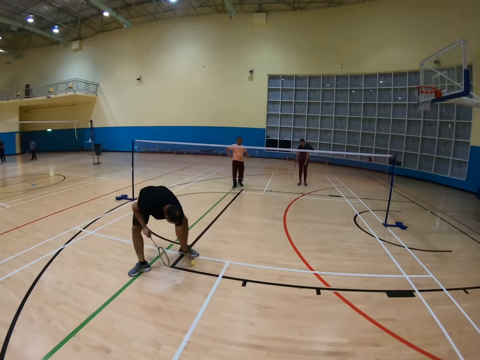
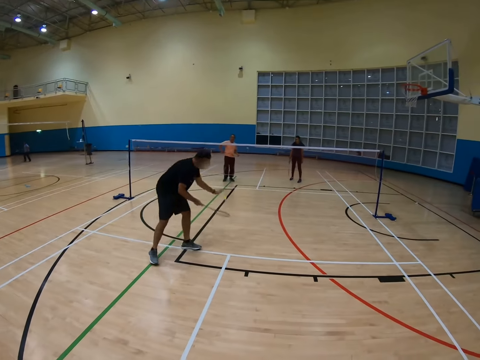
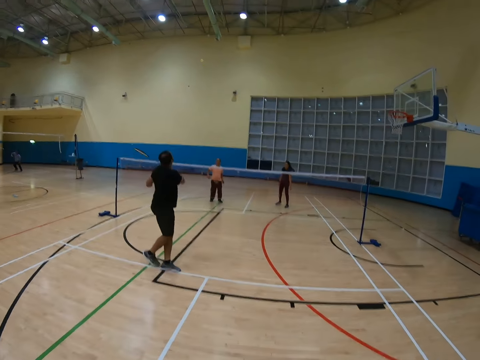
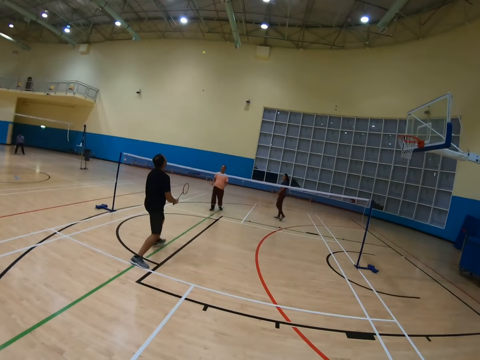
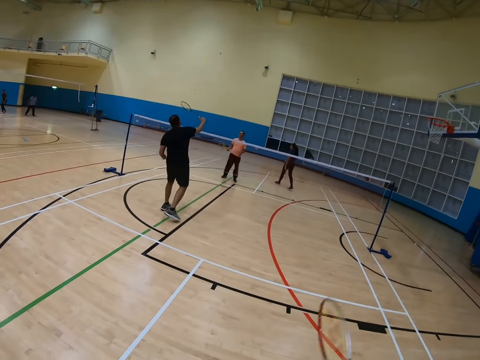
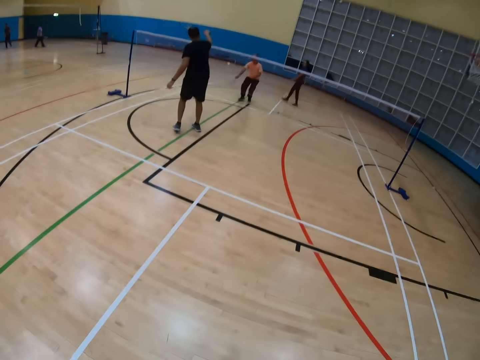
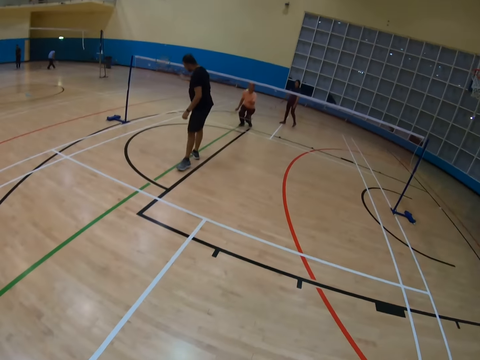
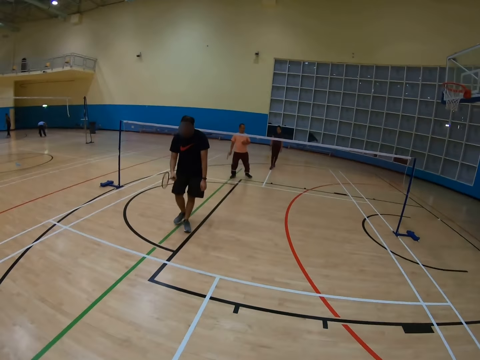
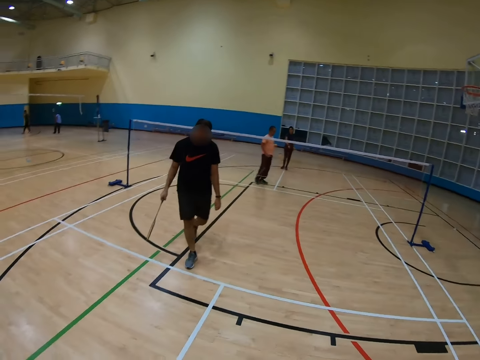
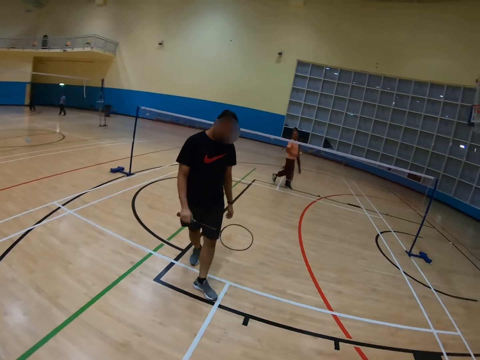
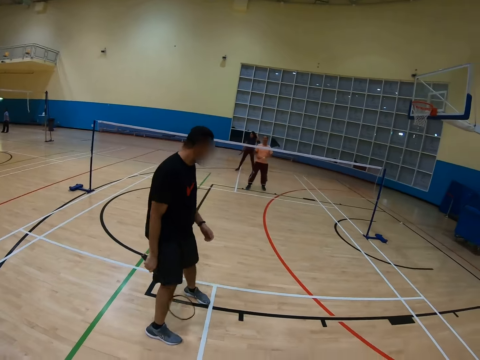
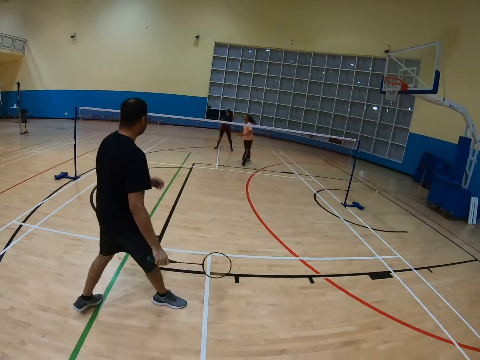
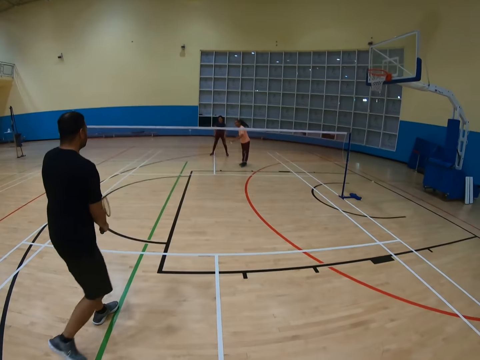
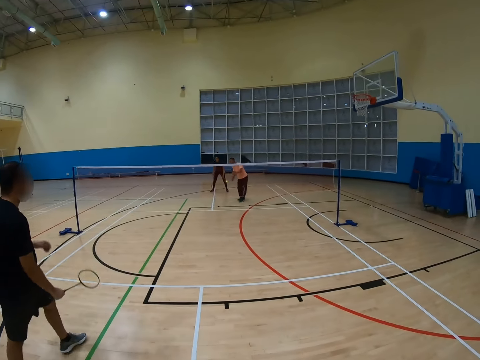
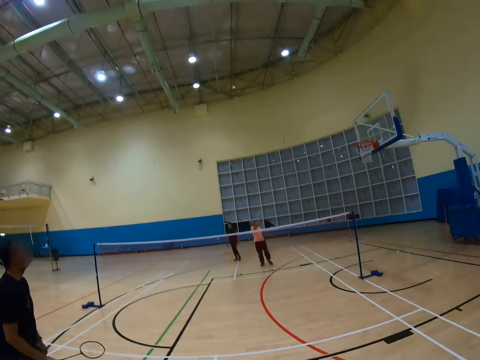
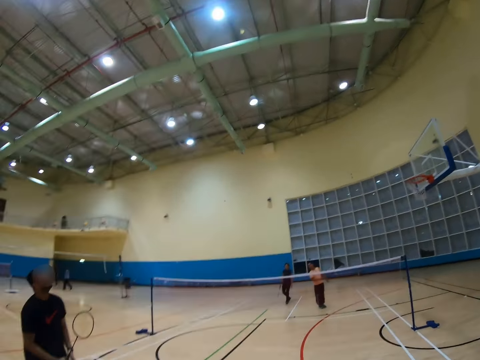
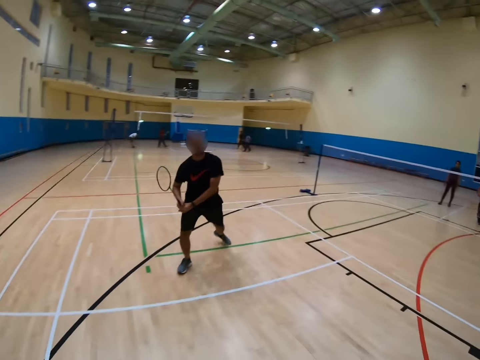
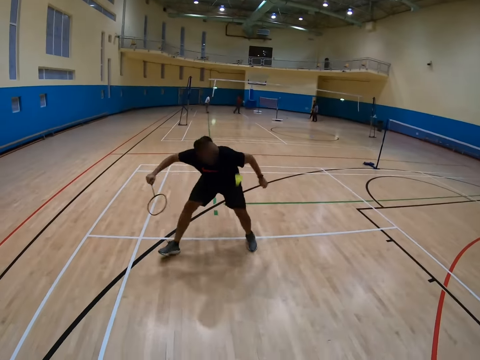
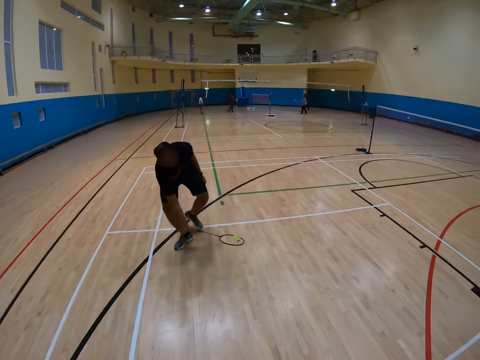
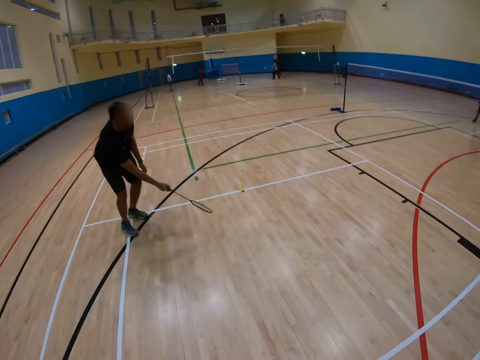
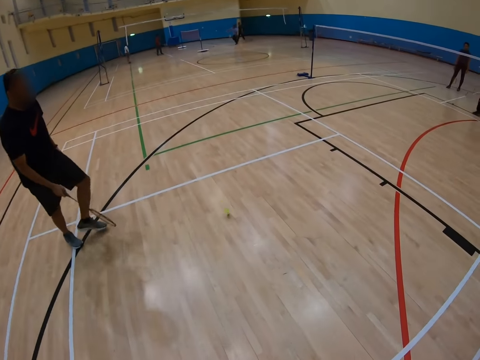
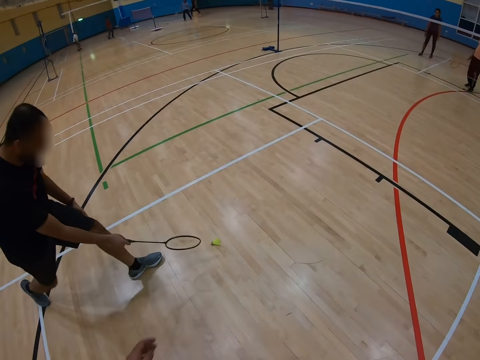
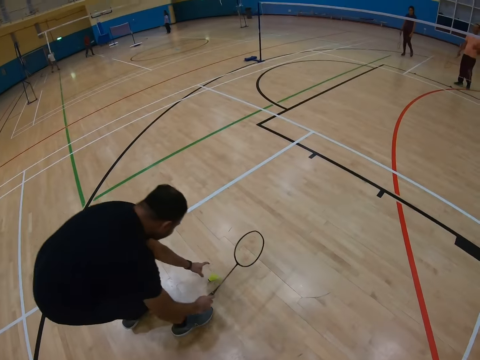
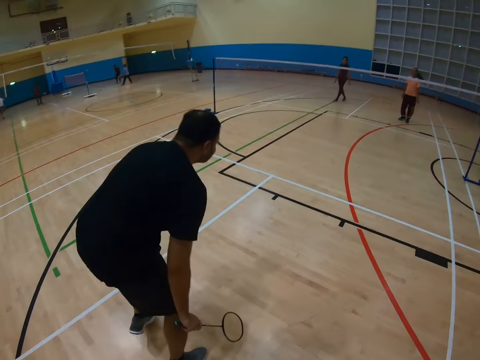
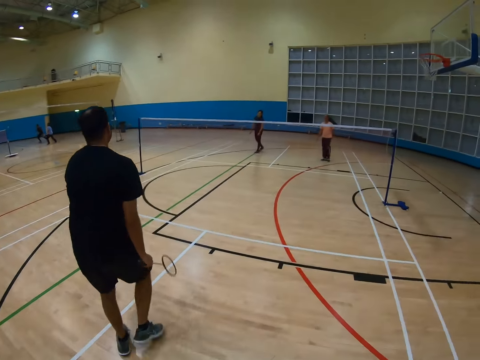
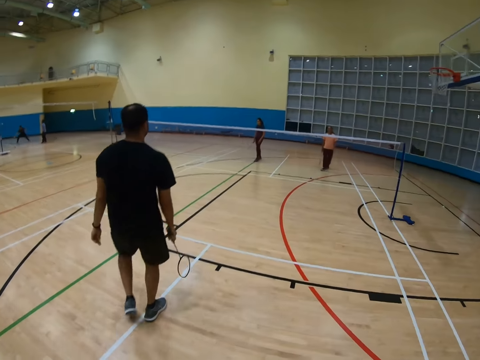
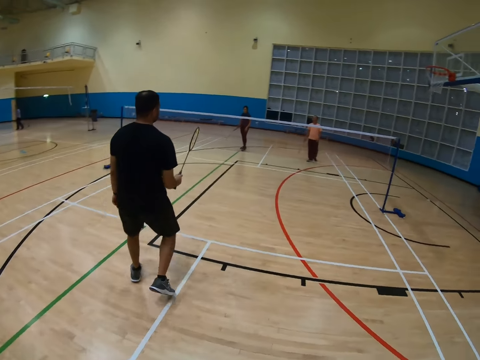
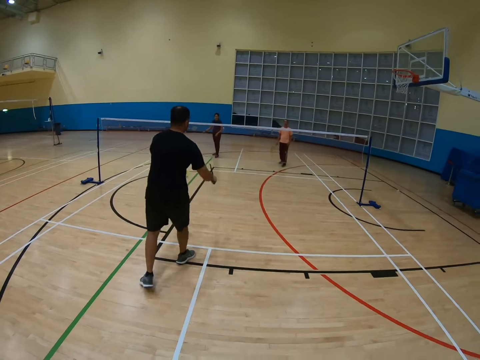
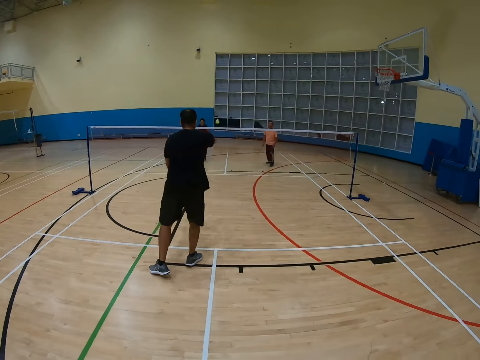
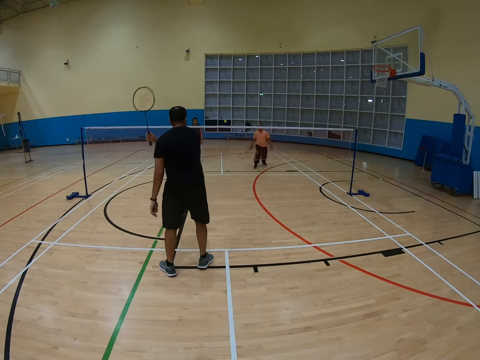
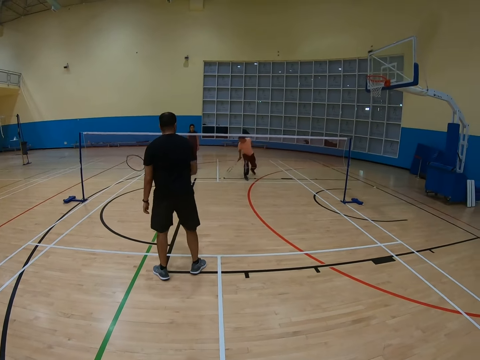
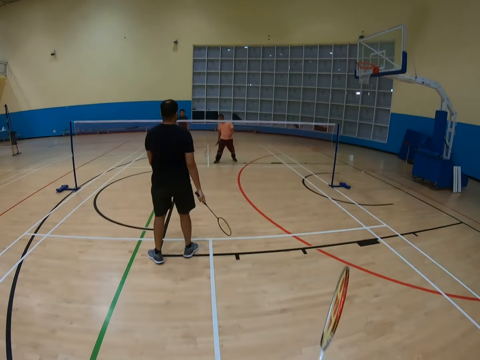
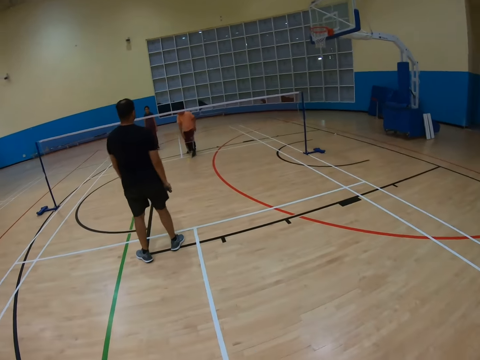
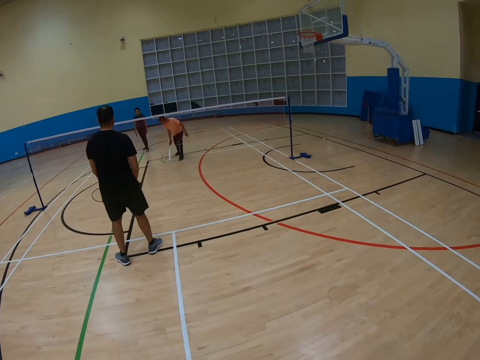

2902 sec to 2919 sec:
The camera wearer turns around. A man picks up a shuttlecock on the floor. The man walks around. The camera wearer turns around. The man bends down, holds a racket and walks around. Another man hits the shuttlecock with the racket. The other man holds the racket.

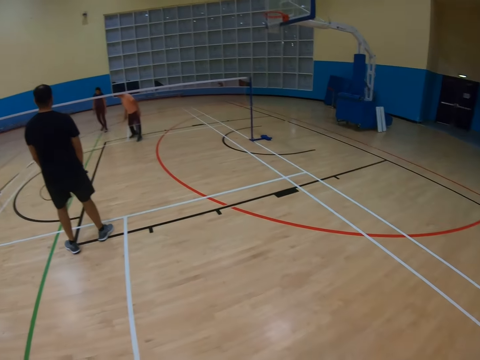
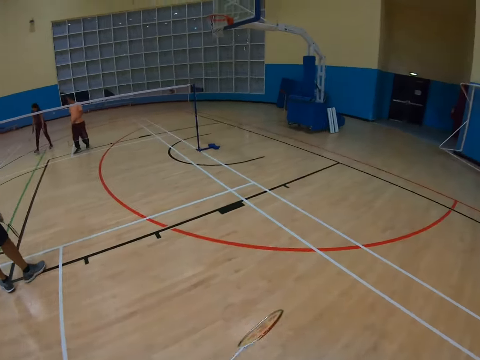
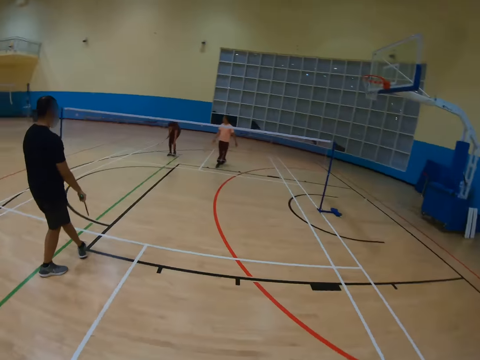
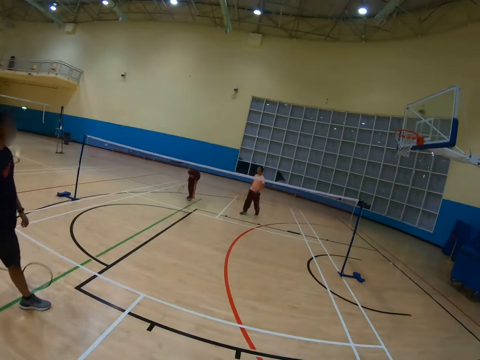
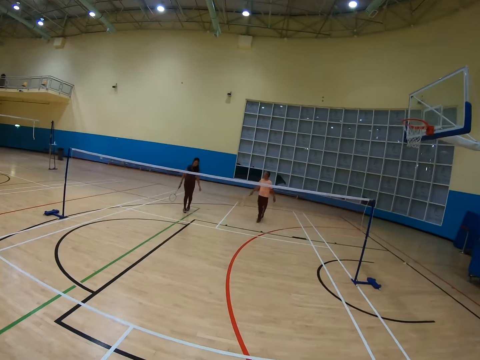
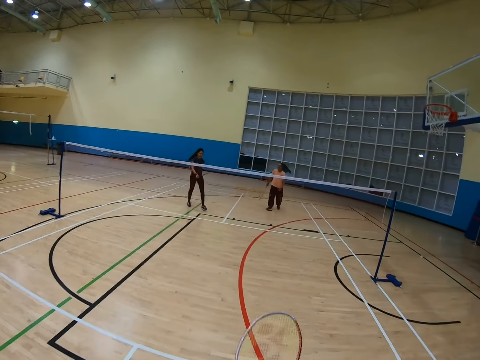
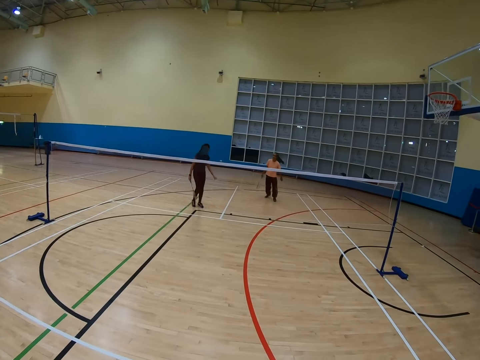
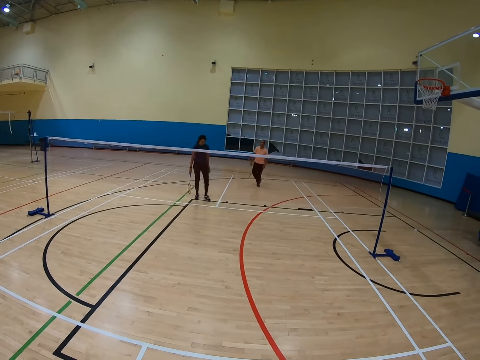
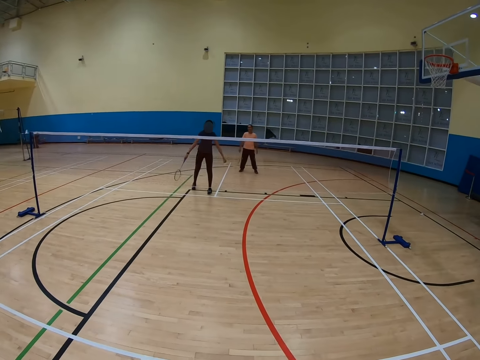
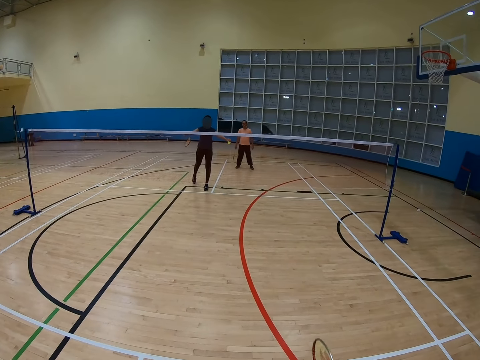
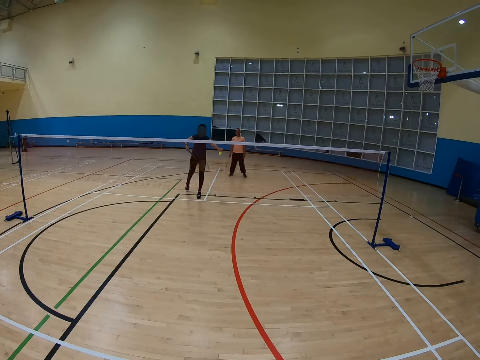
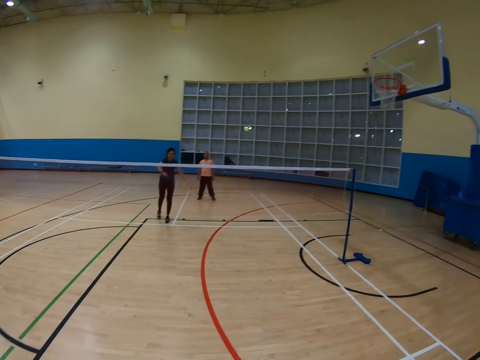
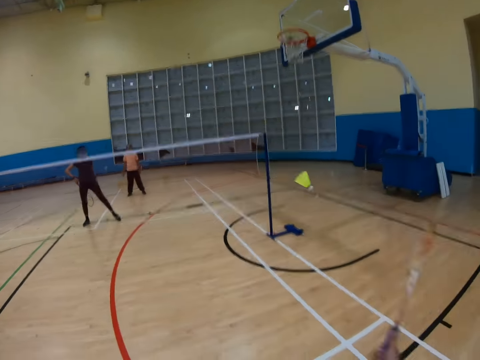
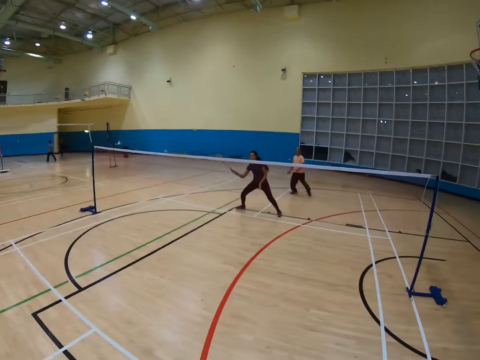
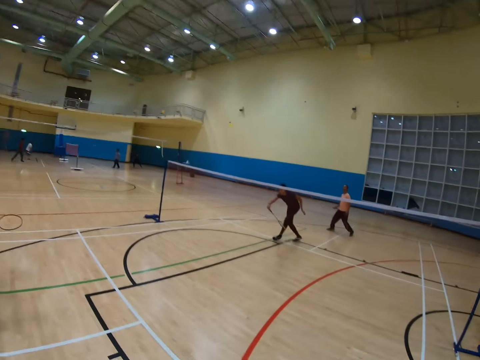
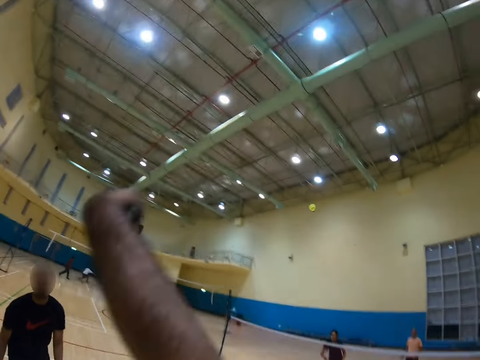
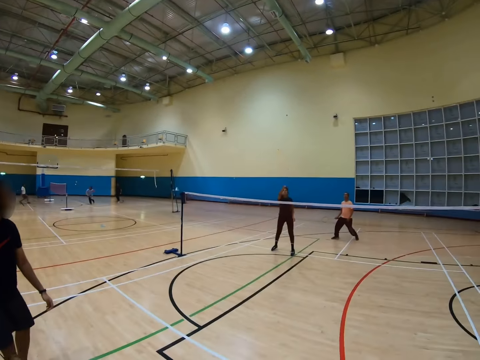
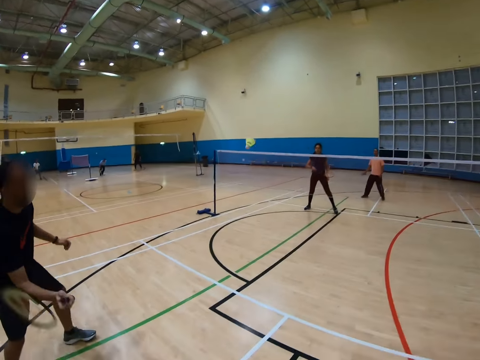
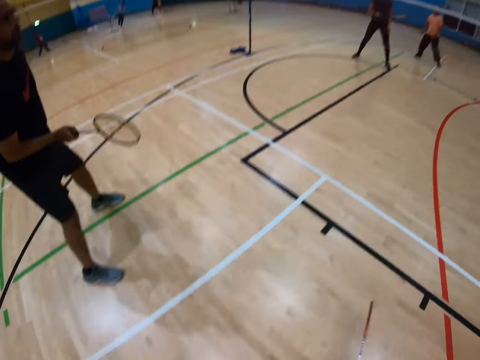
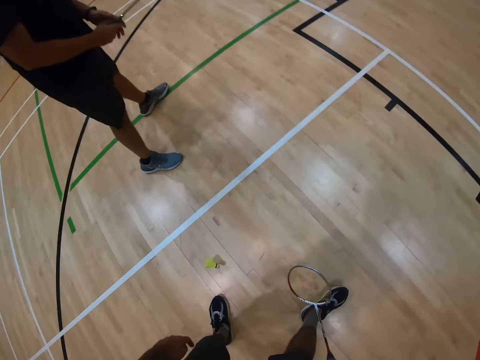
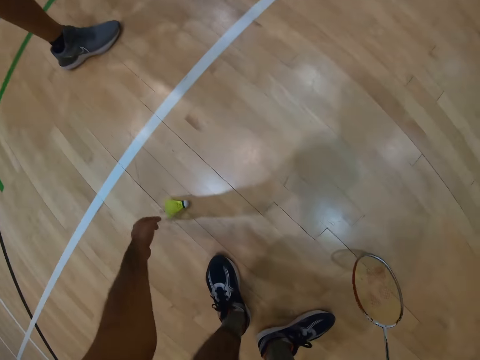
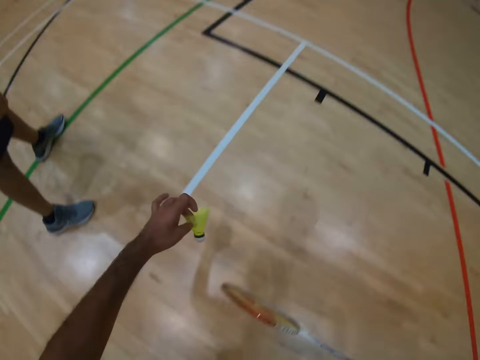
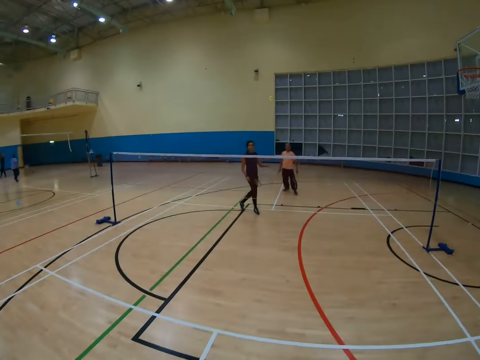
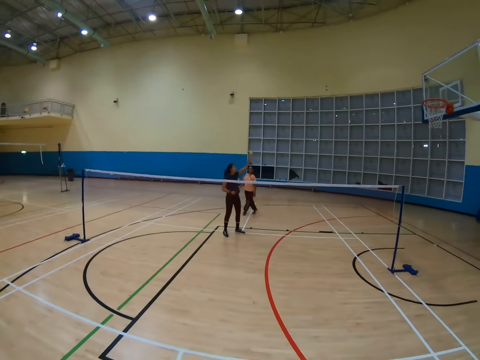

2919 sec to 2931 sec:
The camera wearer turns around and walks around. A man hits a shuttlecock with a racket. Another man walks around. A third man hits the shuttlecock with the racket. The camera wearer bends down. They pick up the shuttlecock.
